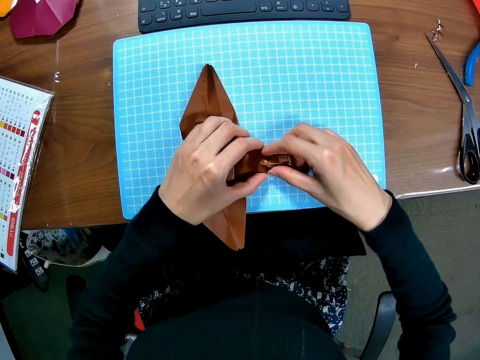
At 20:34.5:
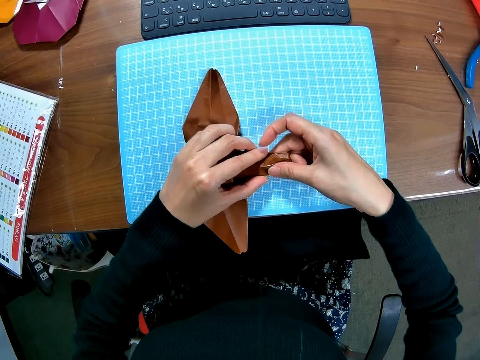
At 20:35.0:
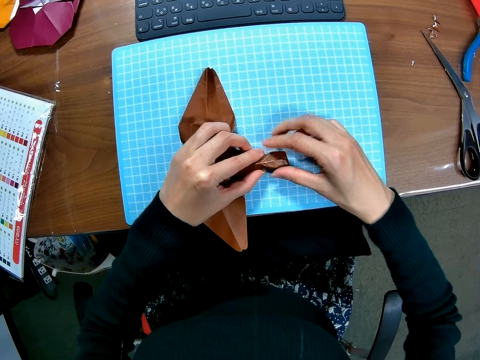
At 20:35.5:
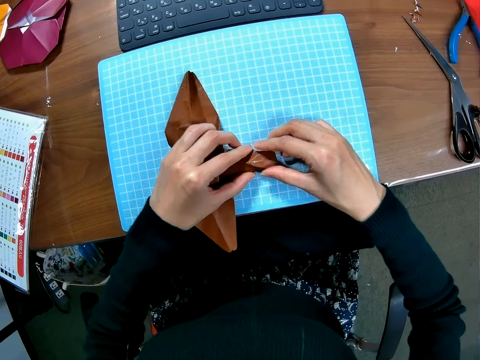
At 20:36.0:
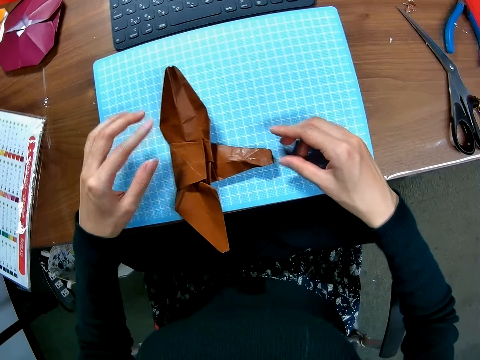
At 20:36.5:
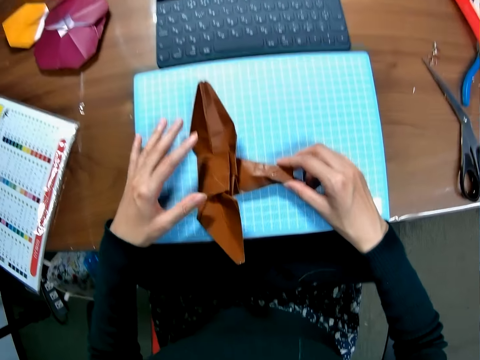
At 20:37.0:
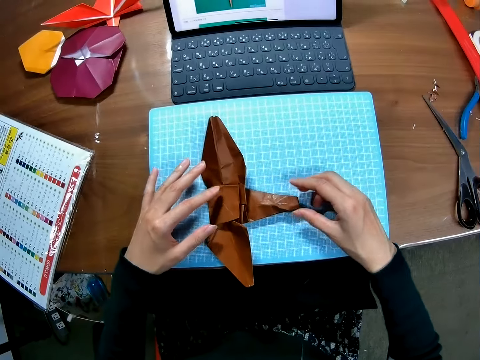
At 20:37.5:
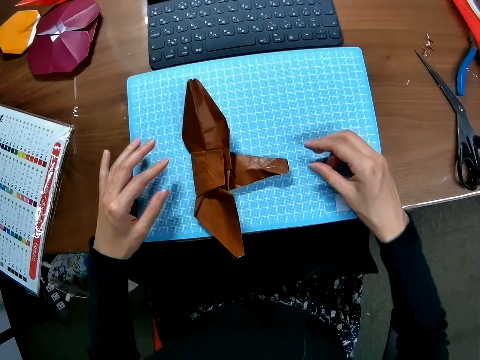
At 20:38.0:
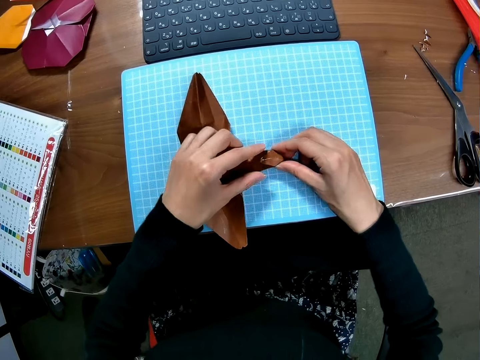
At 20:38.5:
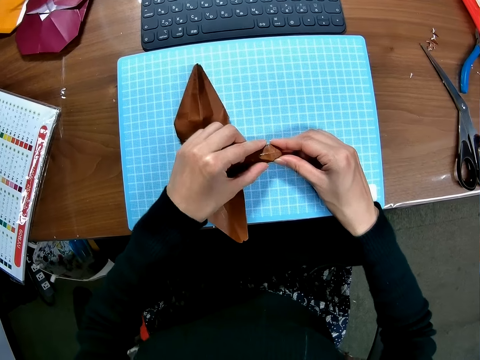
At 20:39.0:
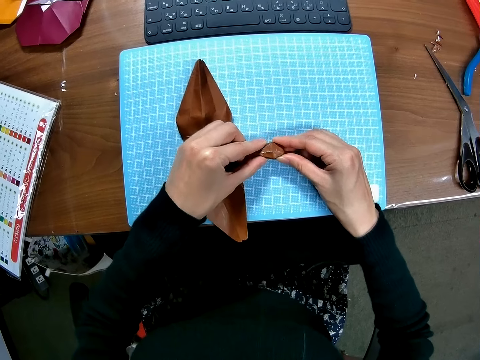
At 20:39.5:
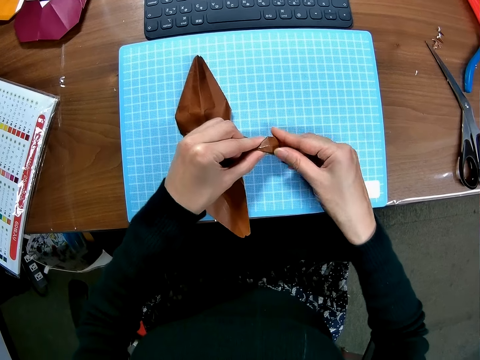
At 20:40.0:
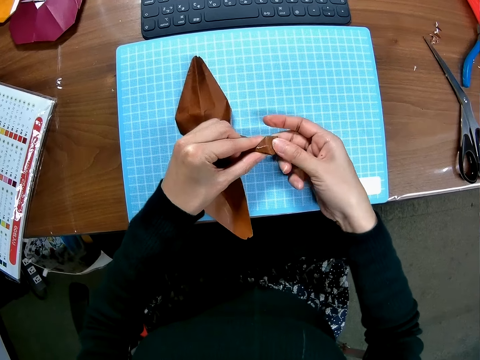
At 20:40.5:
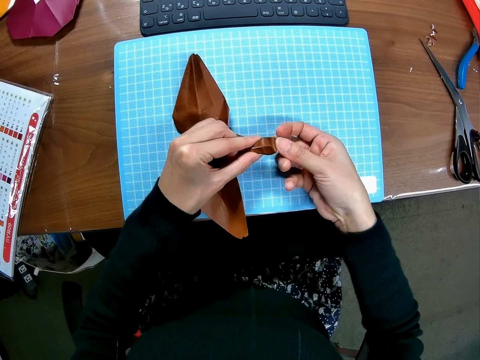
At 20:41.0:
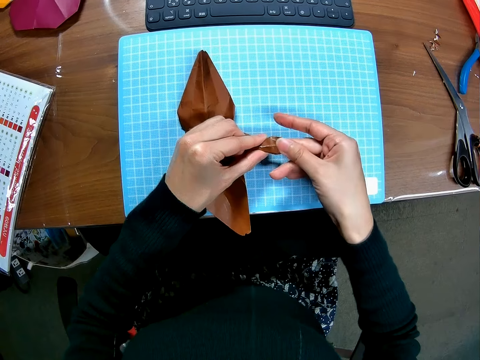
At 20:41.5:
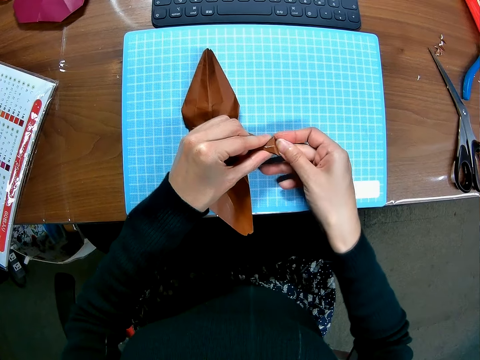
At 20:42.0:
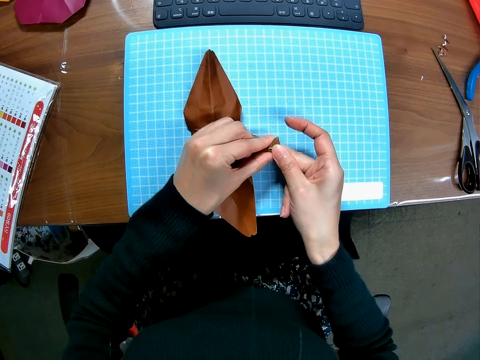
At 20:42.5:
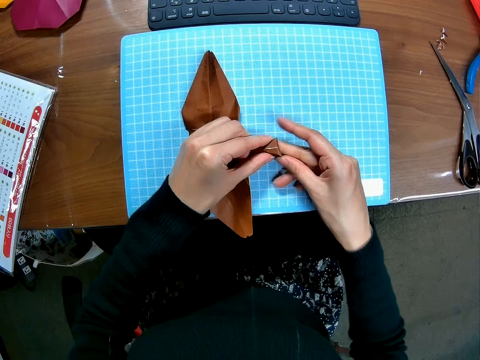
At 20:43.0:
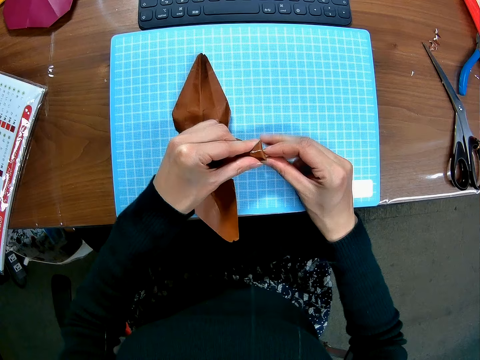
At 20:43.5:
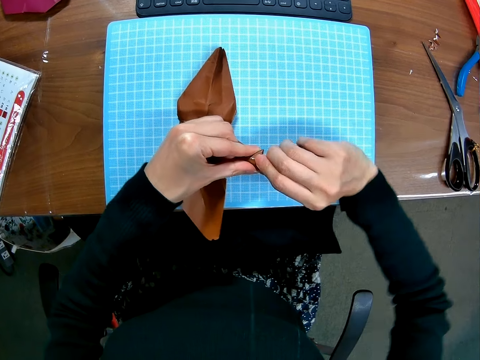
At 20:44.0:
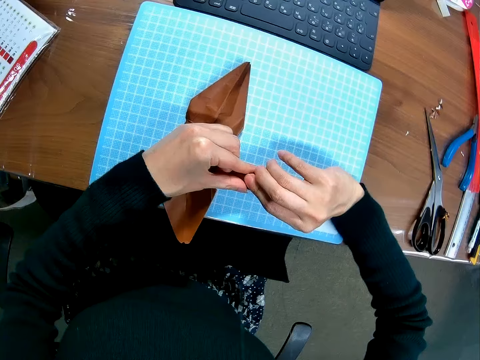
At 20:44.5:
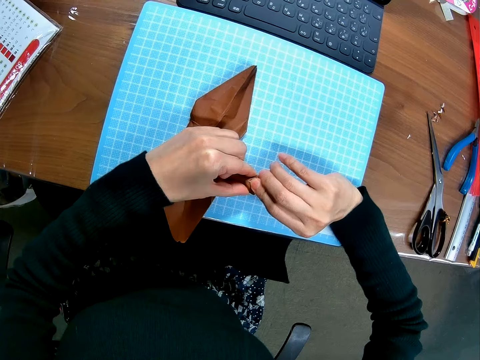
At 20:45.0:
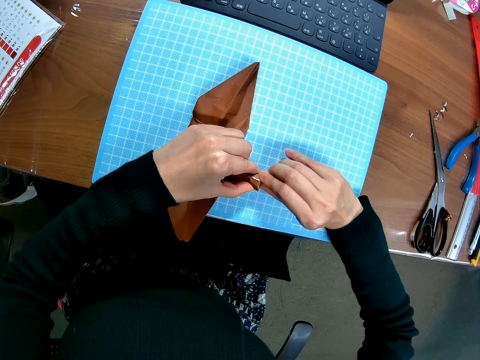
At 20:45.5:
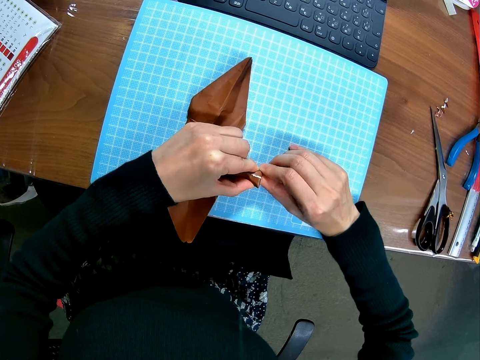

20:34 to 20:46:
The camera wearer adjusts a craft paper on a cutting mat. They fold the craft paper on the cutting mat.

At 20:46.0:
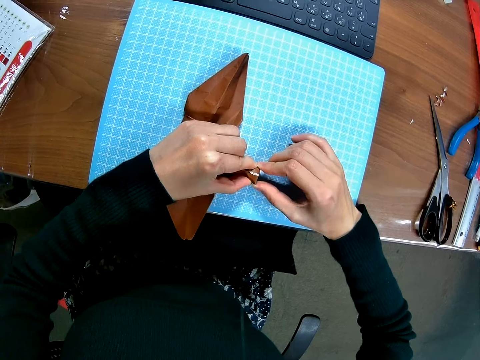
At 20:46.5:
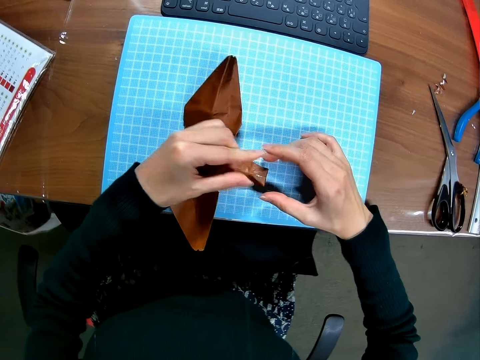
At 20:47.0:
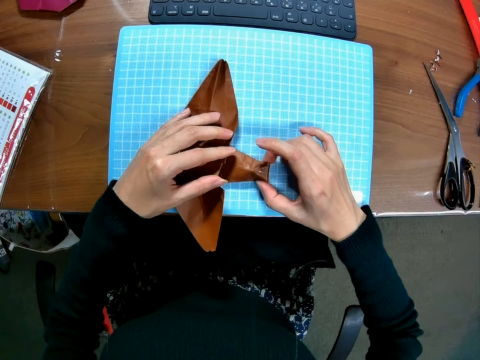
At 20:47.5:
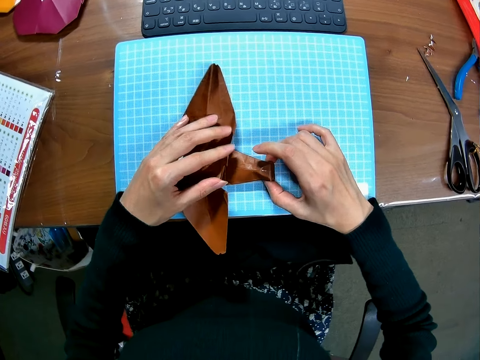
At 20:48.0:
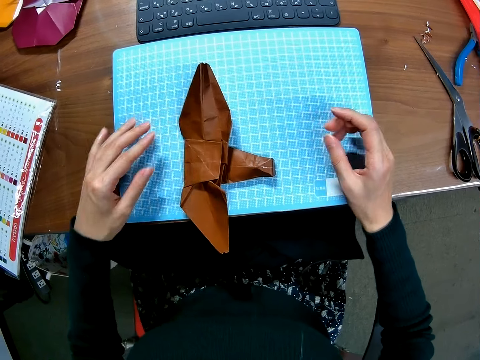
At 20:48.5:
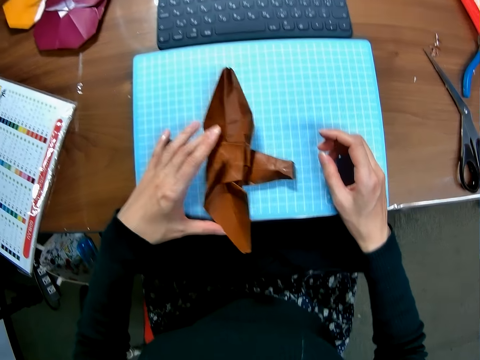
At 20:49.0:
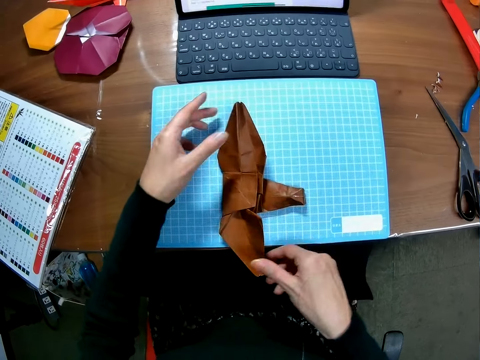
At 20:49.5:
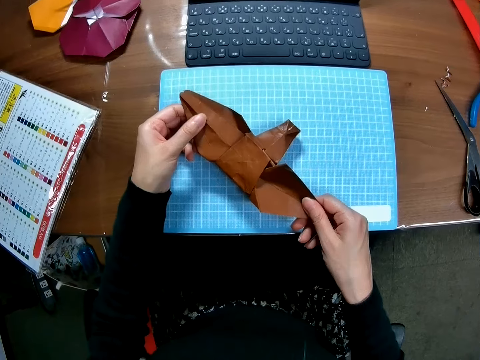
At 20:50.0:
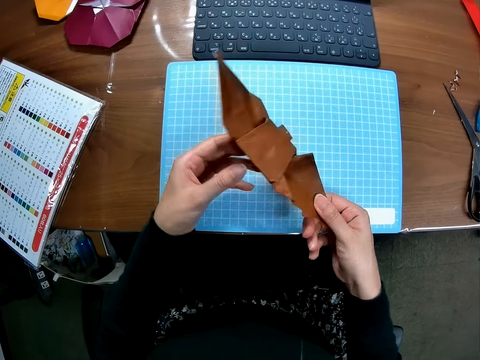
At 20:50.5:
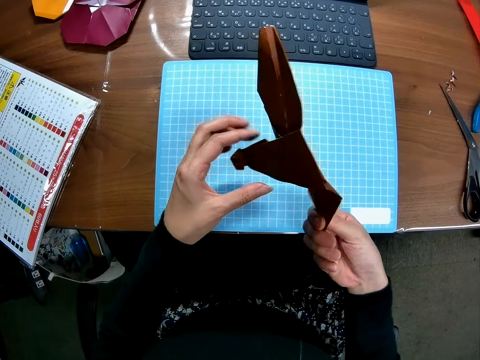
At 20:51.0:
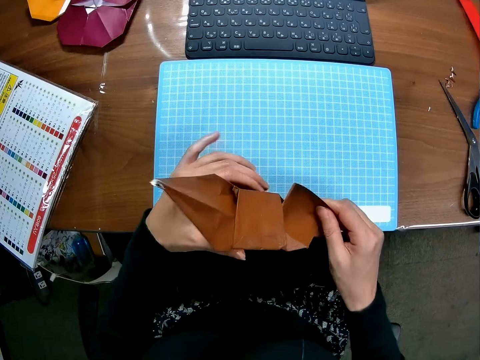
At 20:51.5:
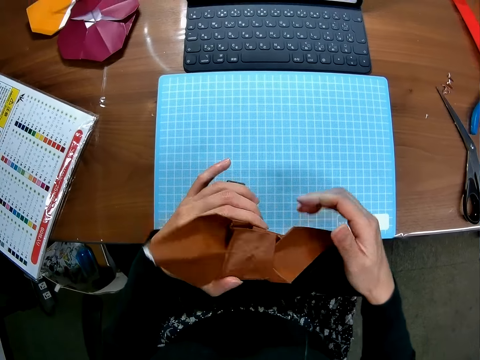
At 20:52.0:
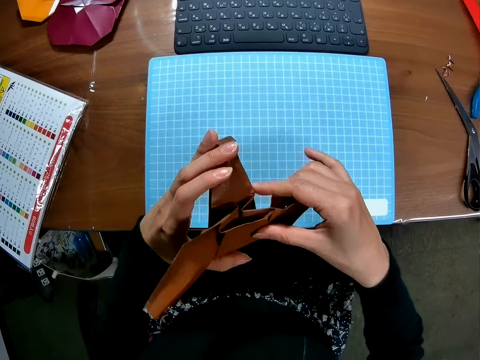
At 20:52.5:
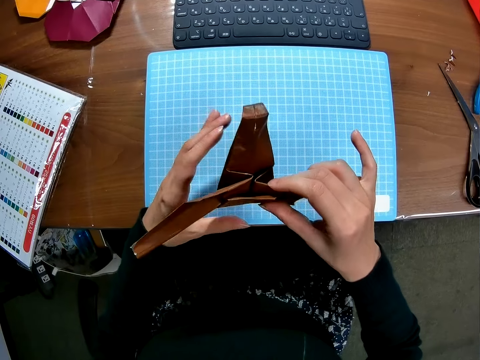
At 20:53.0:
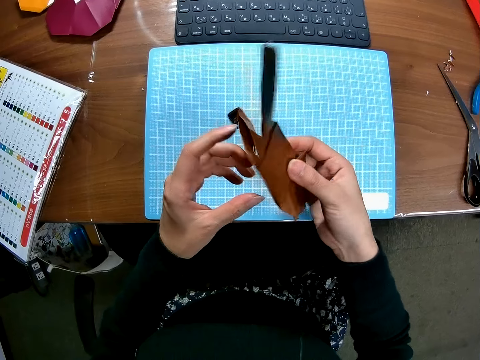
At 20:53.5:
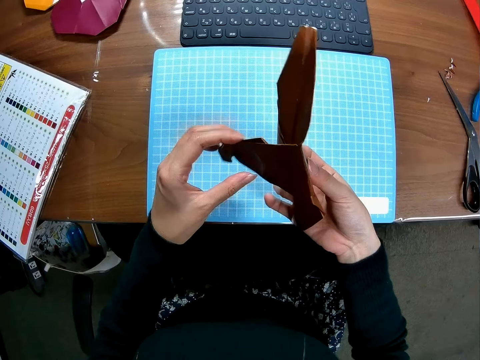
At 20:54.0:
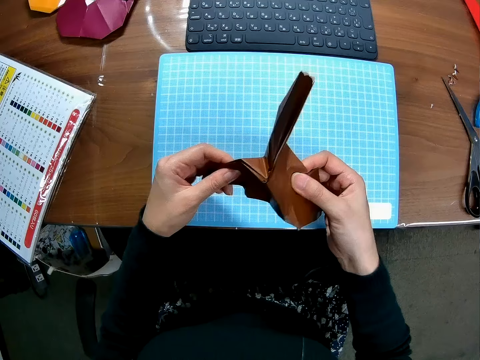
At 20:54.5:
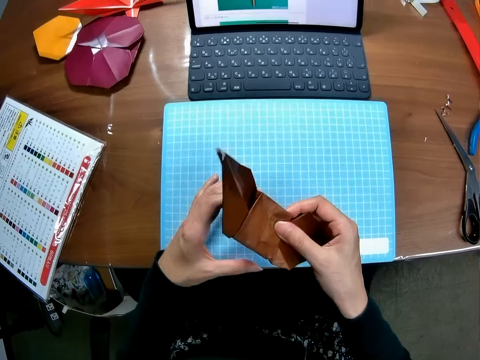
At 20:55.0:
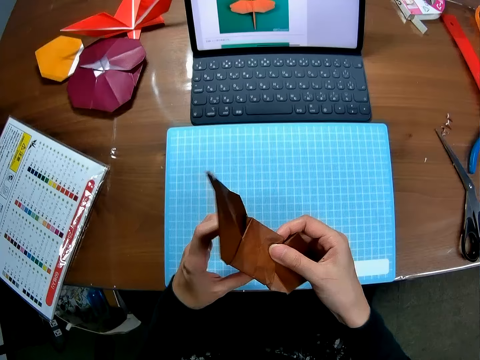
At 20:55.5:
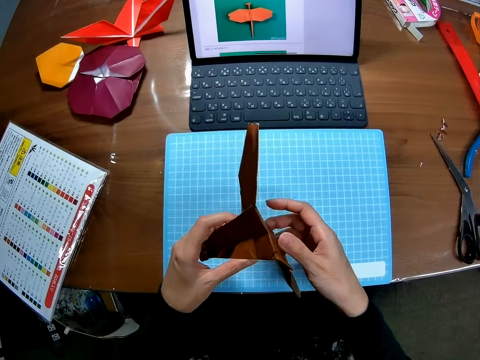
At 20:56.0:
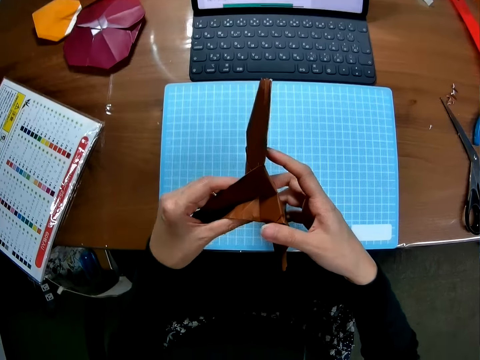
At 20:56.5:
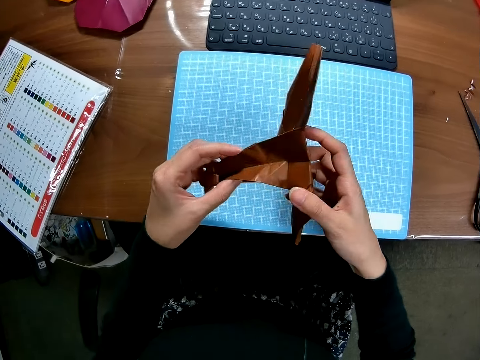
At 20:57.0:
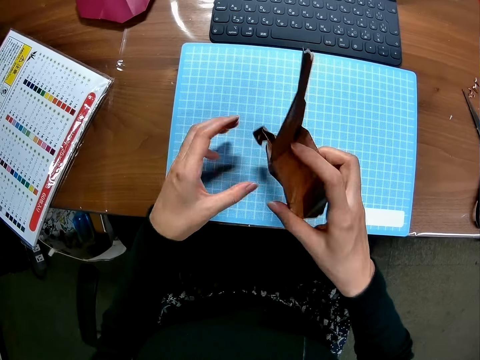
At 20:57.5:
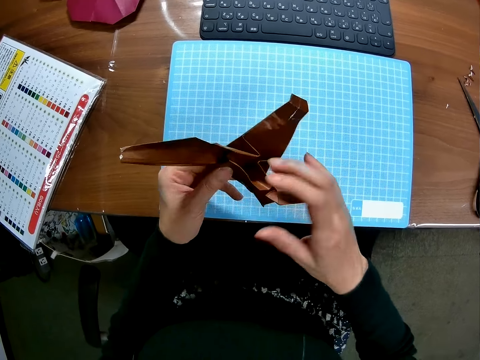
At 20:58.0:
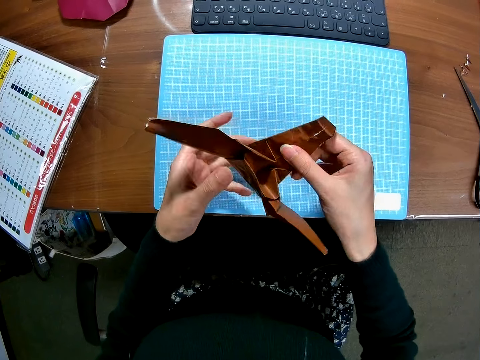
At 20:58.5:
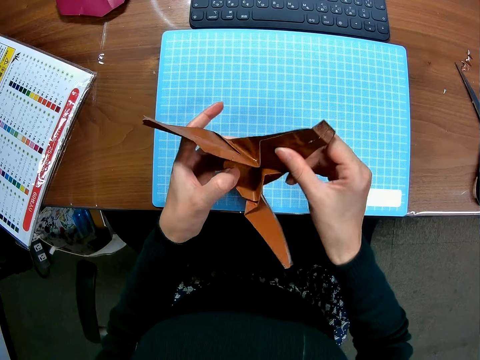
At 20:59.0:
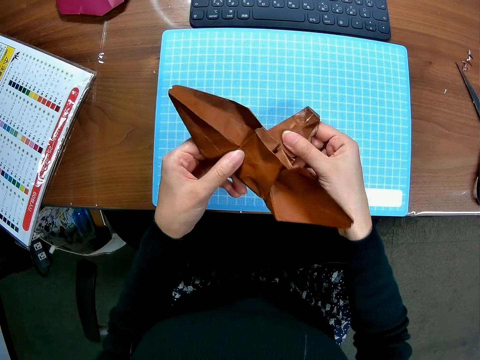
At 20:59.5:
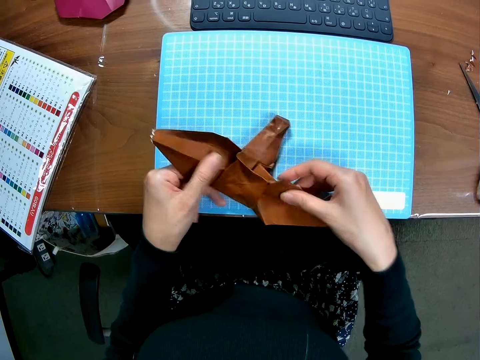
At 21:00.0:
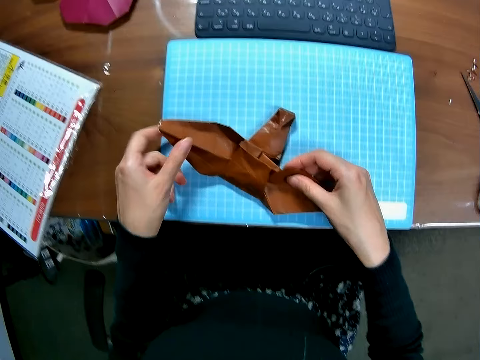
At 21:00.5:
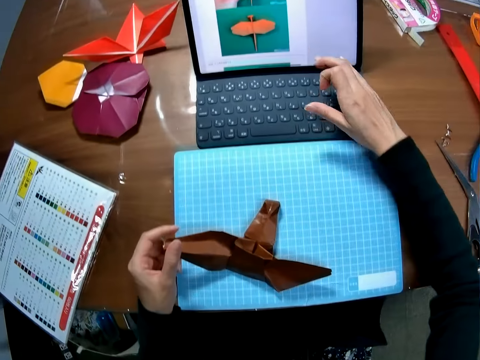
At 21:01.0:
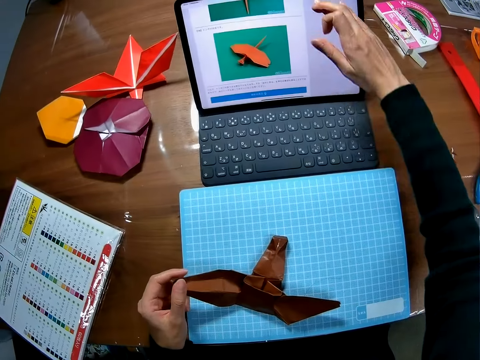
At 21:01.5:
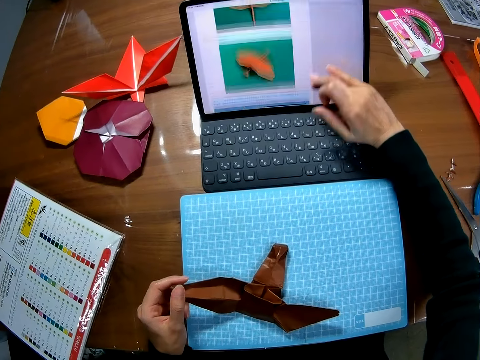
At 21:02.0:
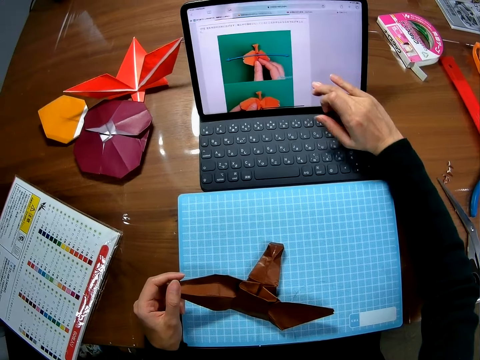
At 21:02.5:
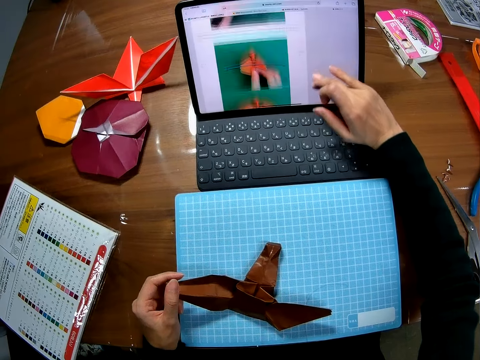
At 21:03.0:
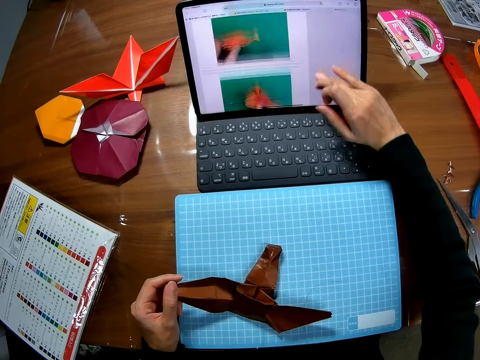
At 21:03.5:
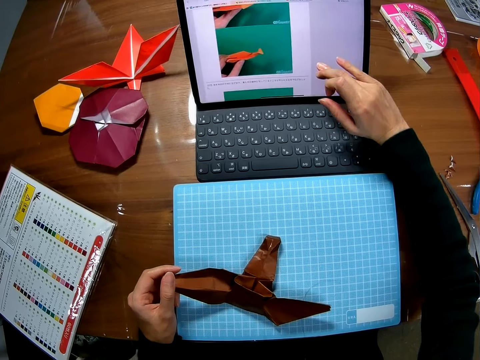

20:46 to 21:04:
The camera wearer adjusts a craft paper on a cutting mat. They flip the craft paper with a hand. They adjust the craft paper with hands. They put the craft paper on the cutting mat. They go through the laptop on the table with a hand.
